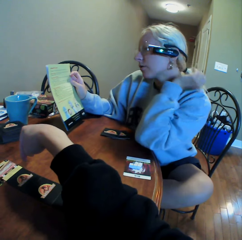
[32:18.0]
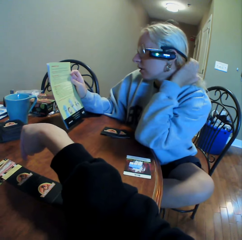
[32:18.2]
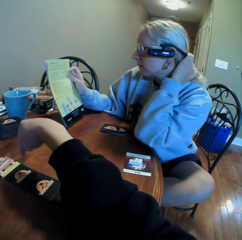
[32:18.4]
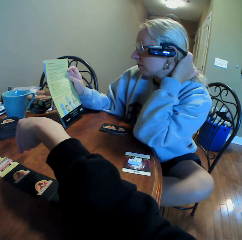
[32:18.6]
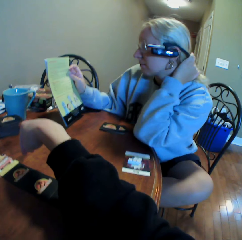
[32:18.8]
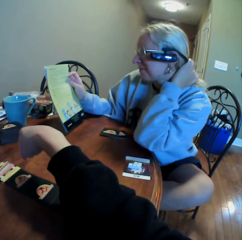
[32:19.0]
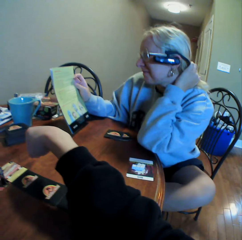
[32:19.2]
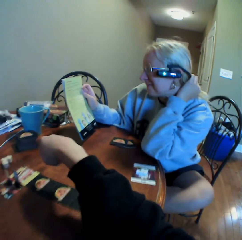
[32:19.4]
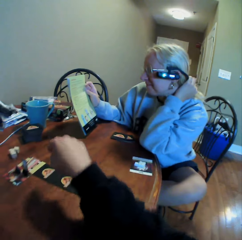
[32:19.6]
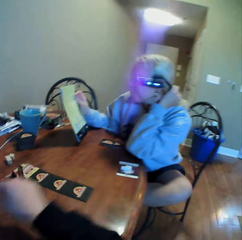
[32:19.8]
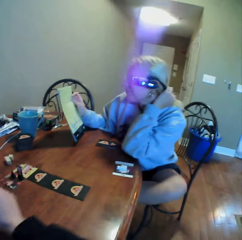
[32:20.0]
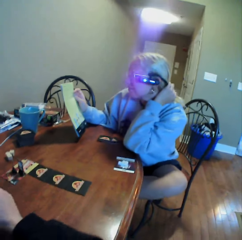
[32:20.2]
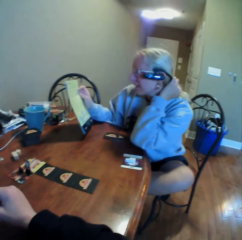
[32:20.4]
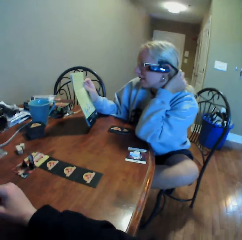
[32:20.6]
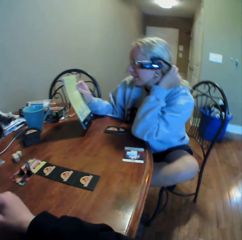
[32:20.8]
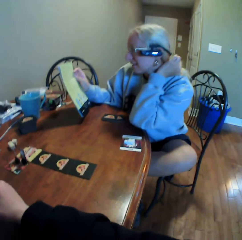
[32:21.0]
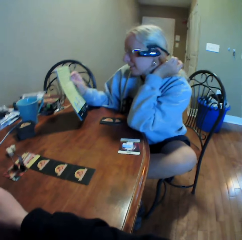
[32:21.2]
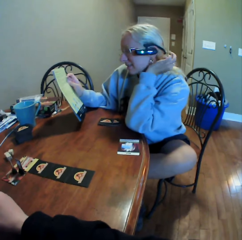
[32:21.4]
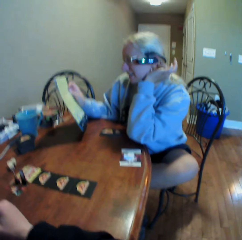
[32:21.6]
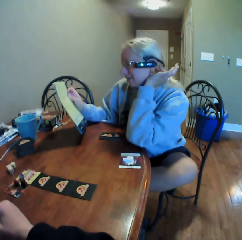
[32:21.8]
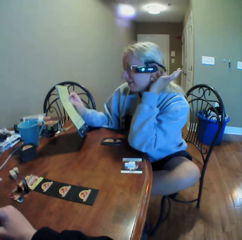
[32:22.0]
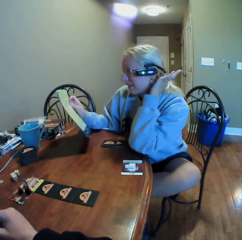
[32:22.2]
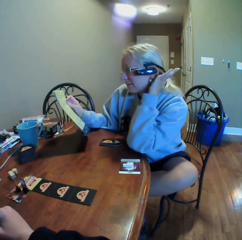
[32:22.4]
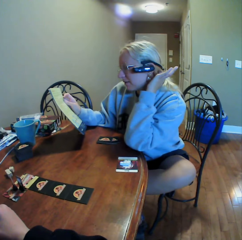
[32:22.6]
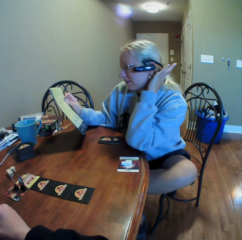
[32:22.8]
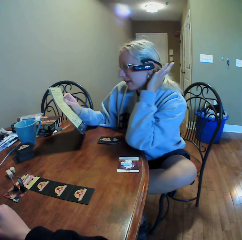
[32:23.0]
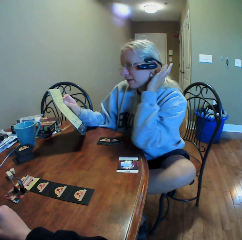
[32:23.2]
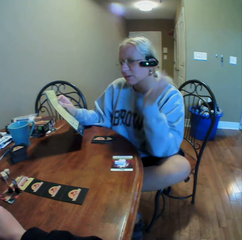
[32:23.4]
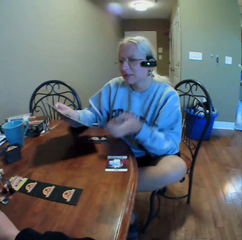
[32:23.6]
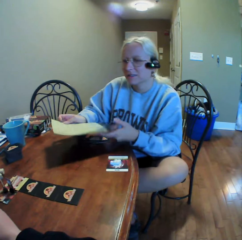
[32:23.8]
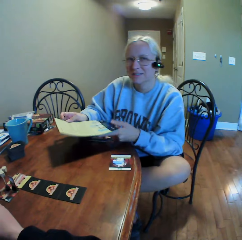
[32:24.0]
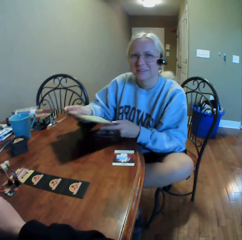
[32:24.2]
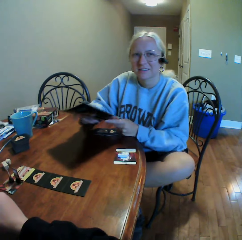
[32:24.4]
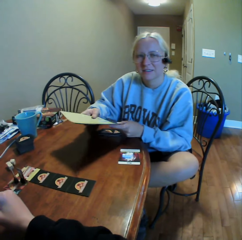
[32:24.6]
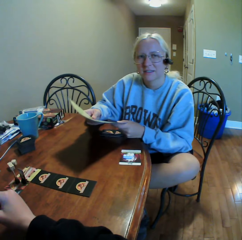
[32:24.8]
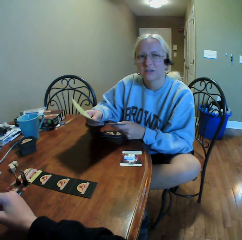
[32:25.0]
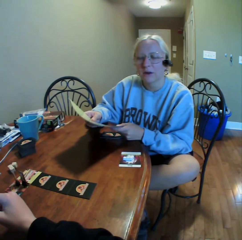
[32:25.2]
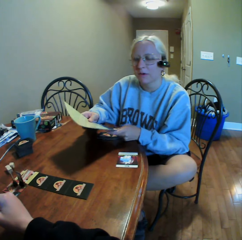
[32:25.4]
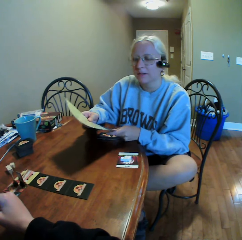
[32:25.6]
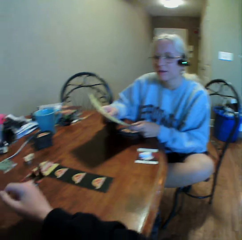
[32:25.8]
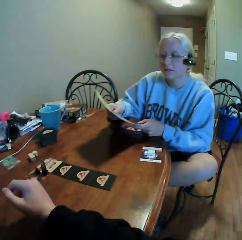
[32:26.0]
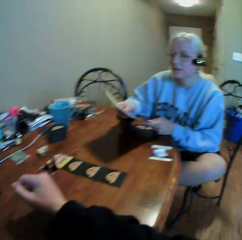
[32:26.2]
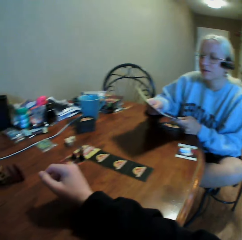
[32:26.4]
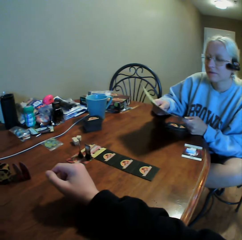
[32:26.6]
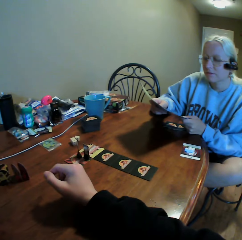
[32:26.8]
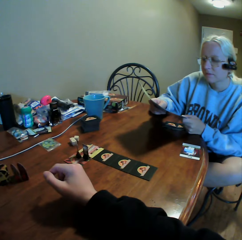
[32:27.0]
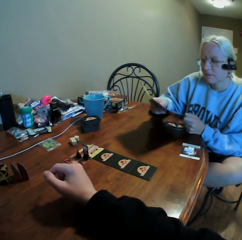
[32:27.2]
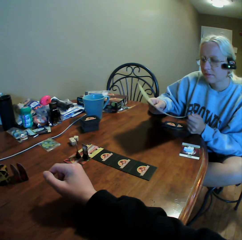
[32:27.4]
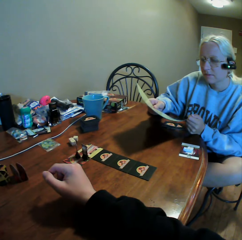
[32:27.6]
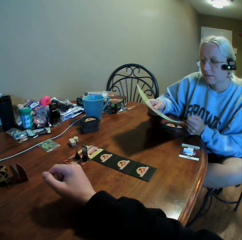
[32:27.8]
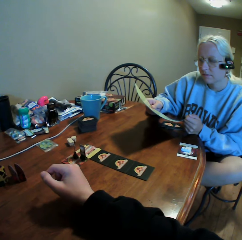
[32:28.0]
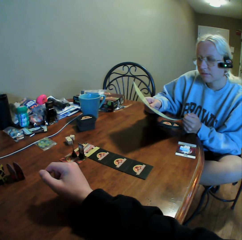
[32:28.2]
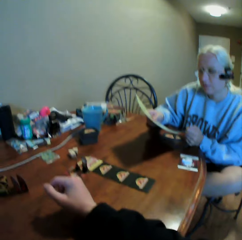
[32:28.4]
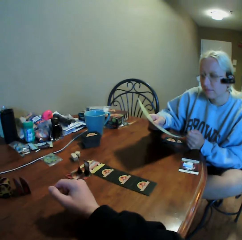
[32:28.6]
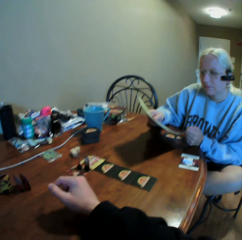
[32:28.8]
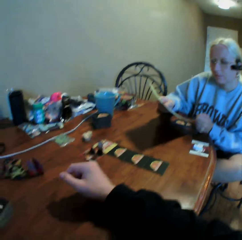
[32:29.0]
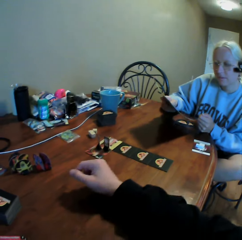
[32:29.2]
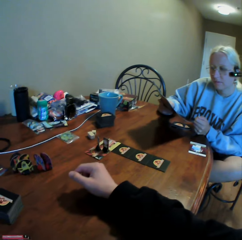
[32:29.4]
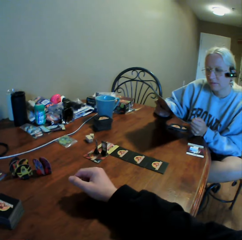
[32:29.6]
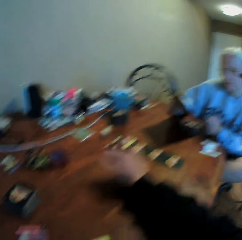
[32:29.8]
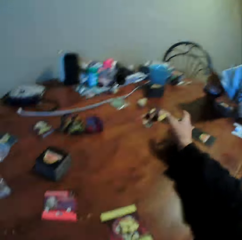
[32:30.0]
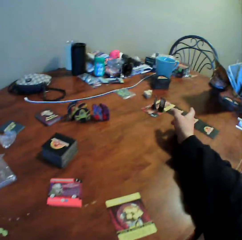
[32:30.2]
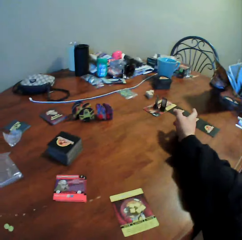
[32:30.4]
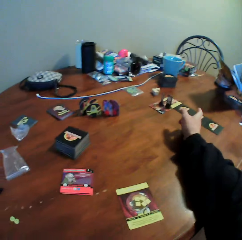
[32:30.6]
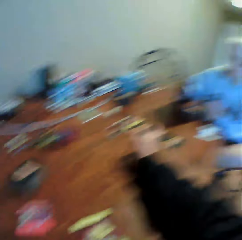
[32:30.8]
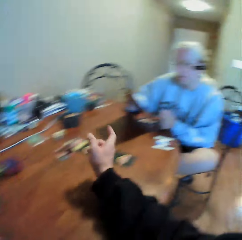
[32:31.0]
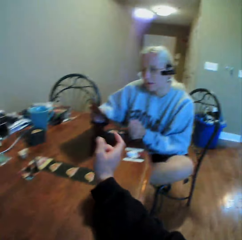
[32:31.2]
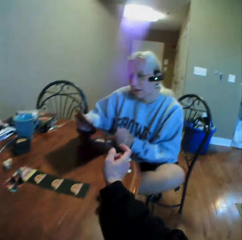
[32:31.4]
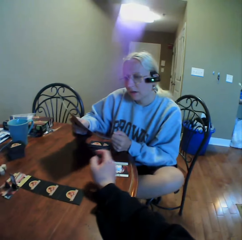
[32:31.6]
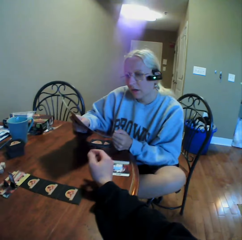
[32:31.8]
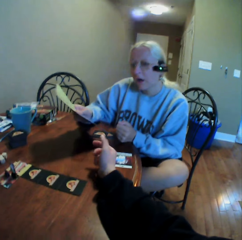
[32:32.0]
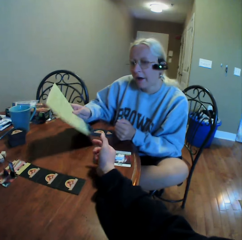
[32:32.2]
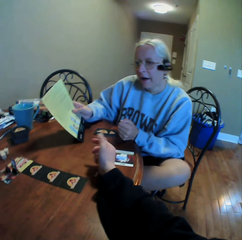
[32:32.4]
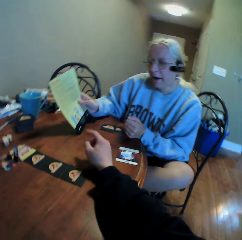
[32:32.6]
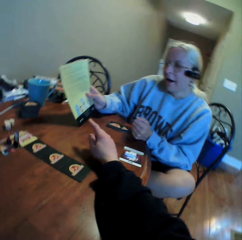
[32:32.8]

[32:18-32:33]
A woman moves a hand. The camera wearer looks around. The woman places a hand on the shoulder and touches the hair. The camera wearer moves a hand on the table and looks around. The woman reads a book and holds the book with both hands. The camera wearer does something and uses gestures.

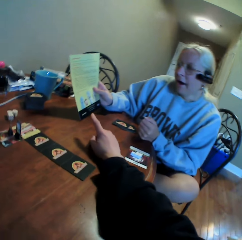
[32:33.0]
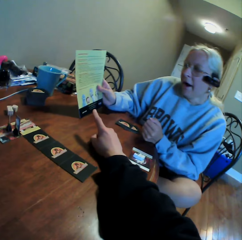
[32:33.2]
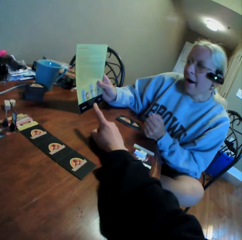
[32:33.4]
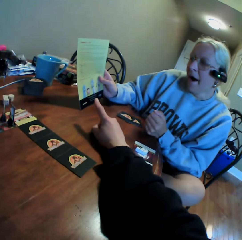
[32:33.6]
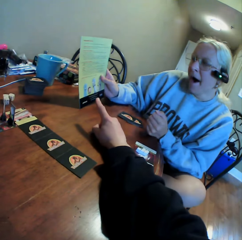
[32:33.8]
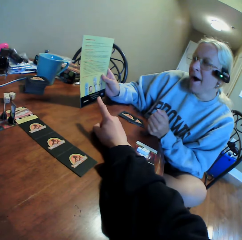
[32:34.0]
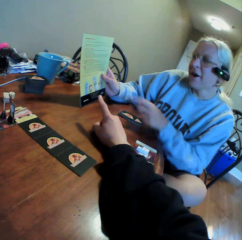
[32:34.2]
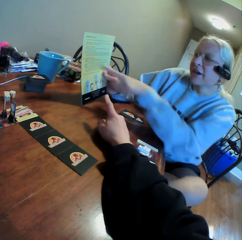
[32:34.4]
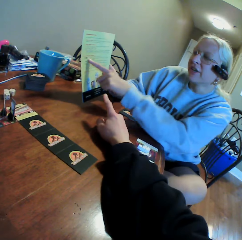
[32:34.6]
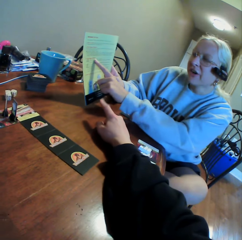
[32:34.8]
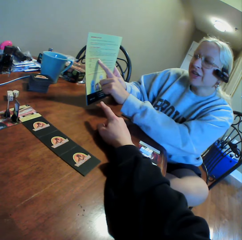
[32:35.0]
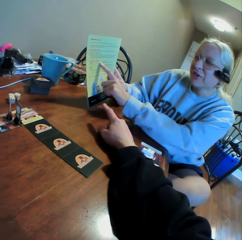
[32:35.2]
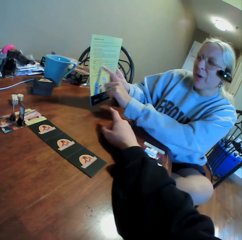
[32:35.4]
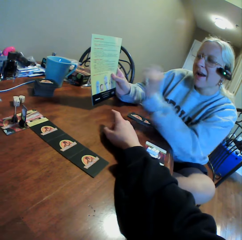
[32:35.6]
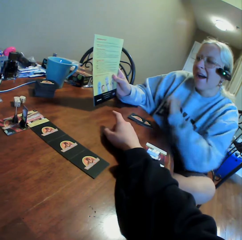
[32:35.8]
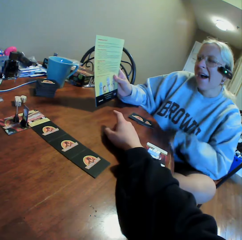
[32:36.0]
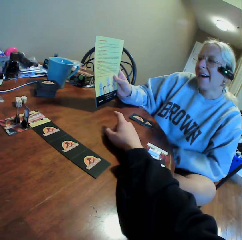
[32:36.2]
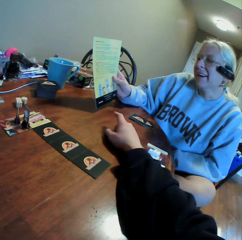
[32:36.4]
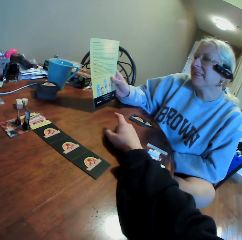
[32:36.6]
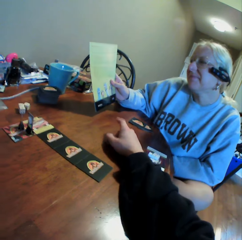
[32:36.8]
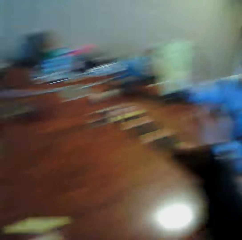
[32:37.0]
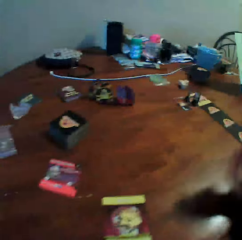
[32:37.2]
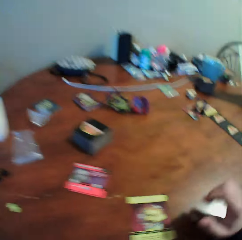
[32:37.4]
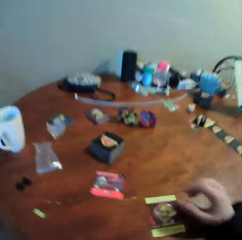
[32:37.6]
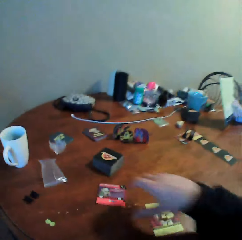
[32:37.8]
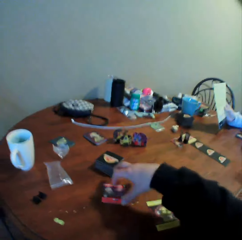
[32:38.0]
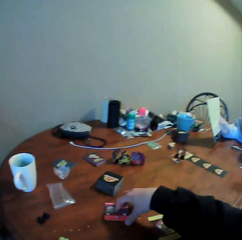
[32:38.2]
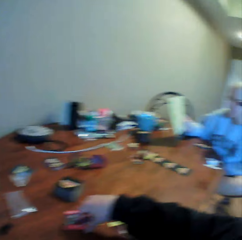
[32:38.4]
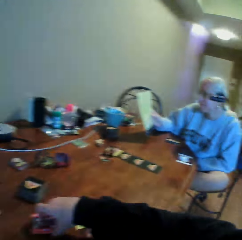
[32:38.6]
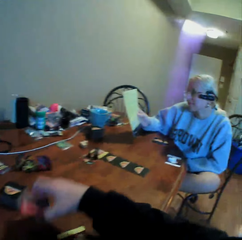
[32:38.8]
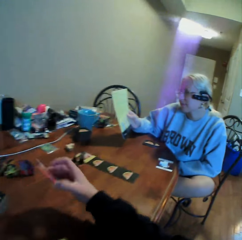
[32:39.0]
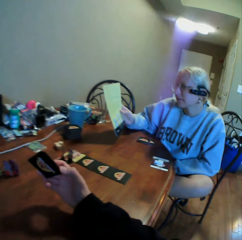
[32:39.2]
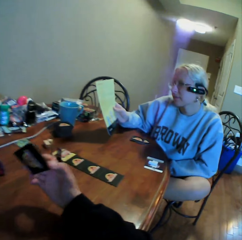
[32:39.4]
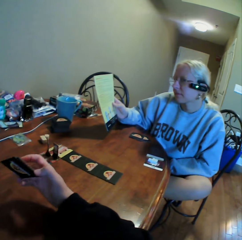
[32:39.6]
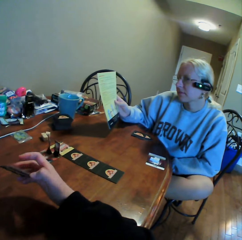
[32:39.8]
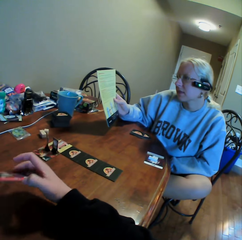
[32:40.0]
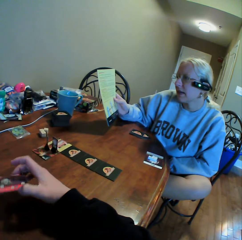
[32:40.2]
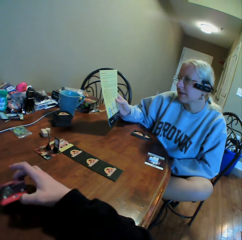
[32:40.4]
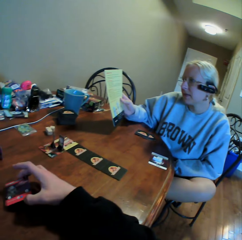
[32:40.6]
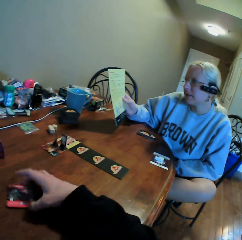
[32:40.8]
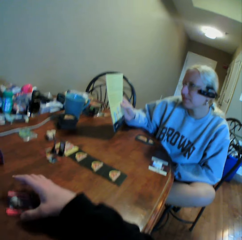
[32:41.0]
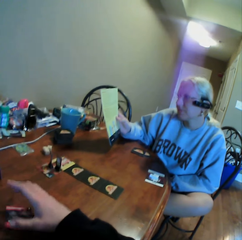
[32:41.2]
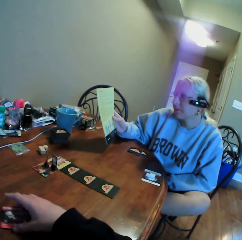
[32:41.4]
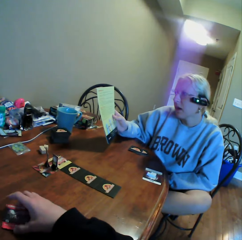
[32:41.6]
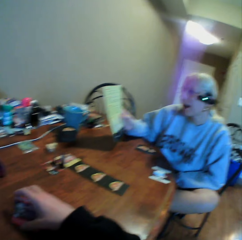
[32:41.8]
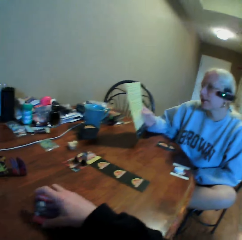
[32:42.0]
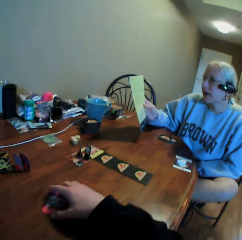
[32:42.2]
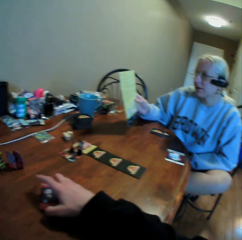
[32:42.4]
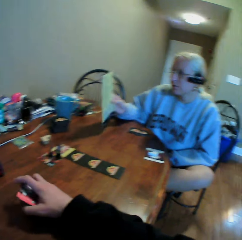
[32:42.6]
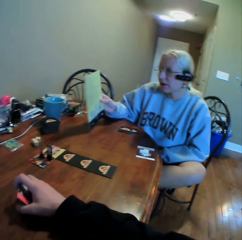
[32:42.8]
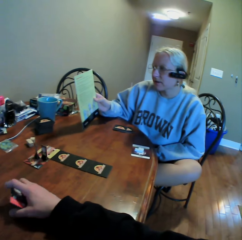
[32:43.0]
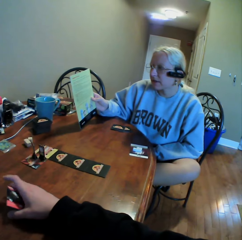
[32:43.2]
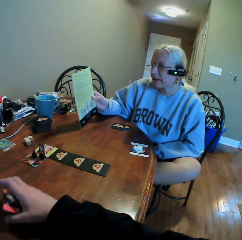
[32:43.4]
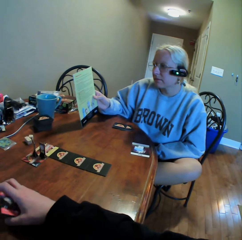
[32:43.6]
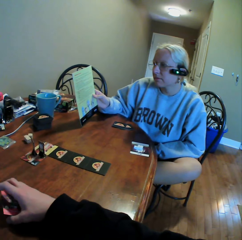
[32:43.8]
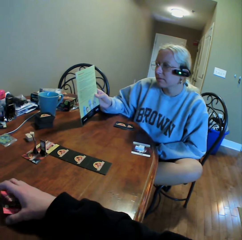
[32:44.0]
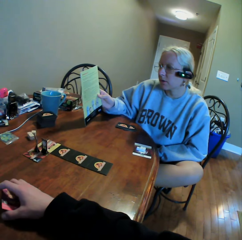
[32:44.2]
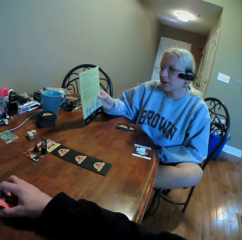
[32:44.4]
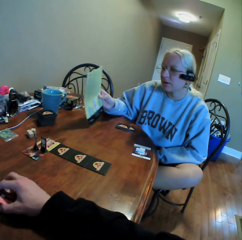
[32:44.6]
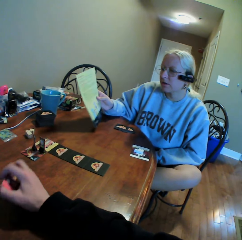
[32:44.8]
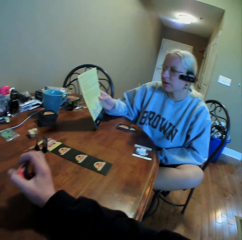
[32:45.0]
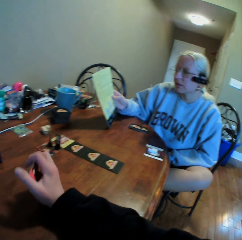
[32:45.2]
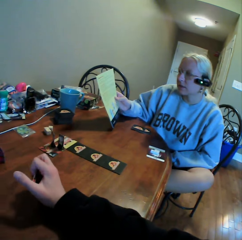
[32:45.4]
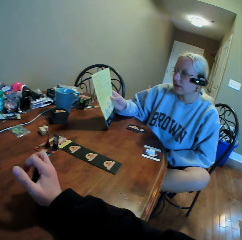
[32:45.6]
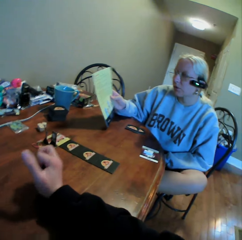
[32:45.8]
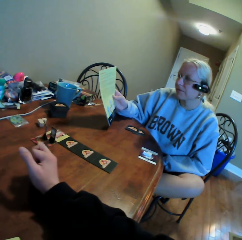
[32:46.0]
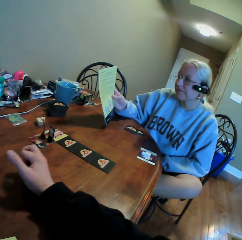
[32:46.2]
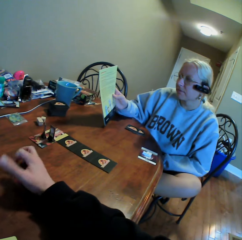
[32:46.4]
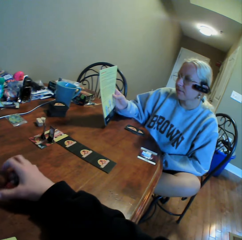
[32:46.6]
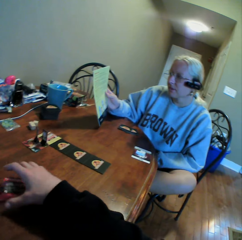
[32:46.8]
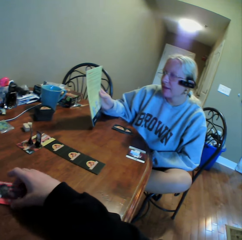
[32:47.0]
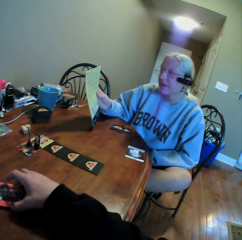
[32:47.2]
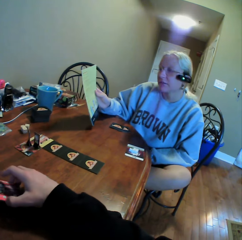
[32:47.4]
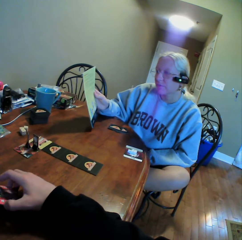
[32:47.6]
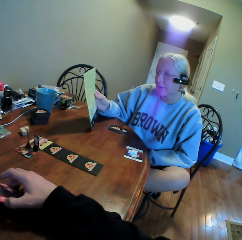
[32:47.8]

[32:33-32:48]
A woman shows the camera wearer a book. The camera wearer points at the book. The woman holds the book with her right hand and points at the book. The camera wearer looks around. He moves a hand. The woman holds the book. The camera wearer picks up cards from the table. The woman reads the book. The camera wearer looks around. He holds a card with his right hand. He puts the card on the table. The woman reads the book. The camera wearer holds the card on the table with his right hand.
